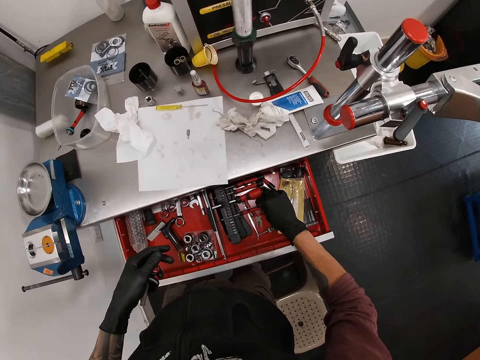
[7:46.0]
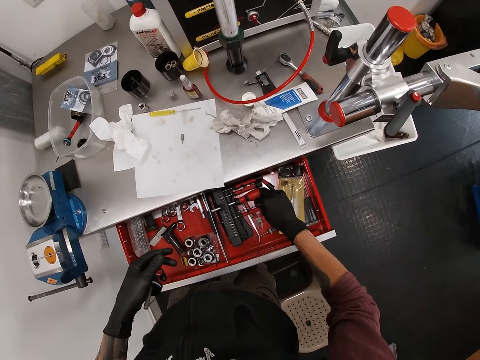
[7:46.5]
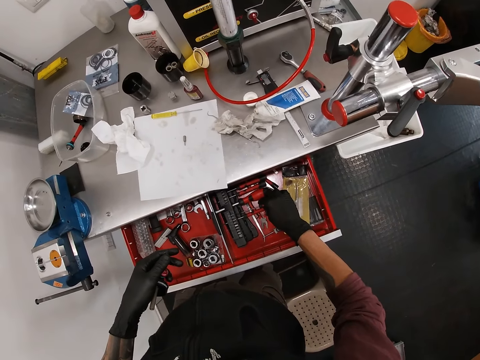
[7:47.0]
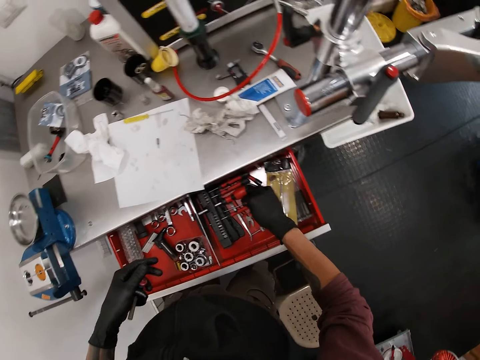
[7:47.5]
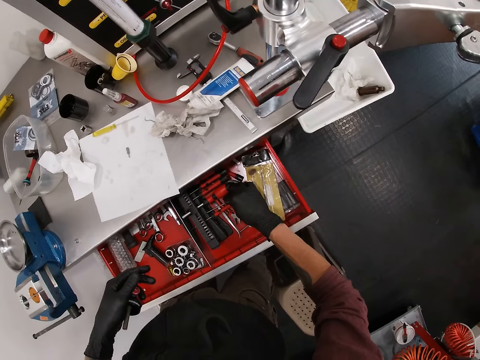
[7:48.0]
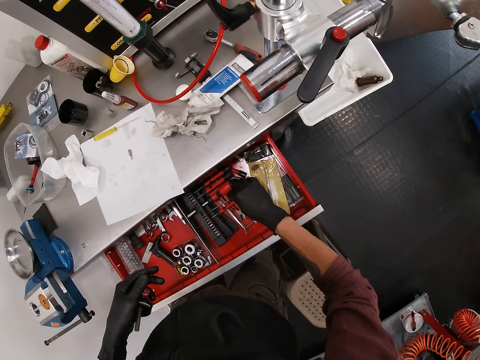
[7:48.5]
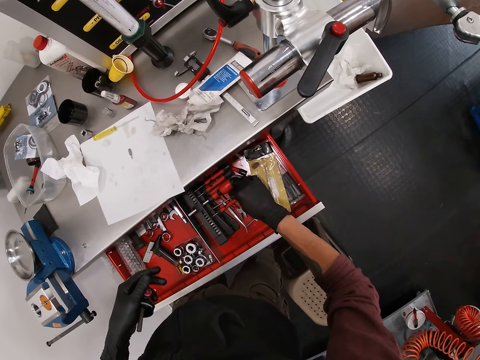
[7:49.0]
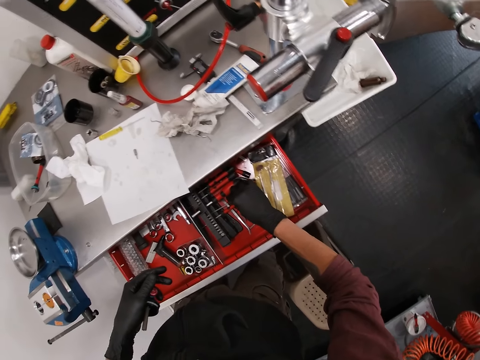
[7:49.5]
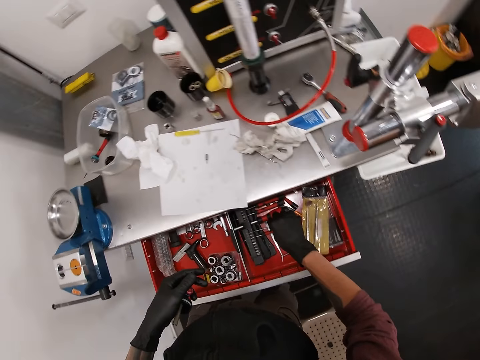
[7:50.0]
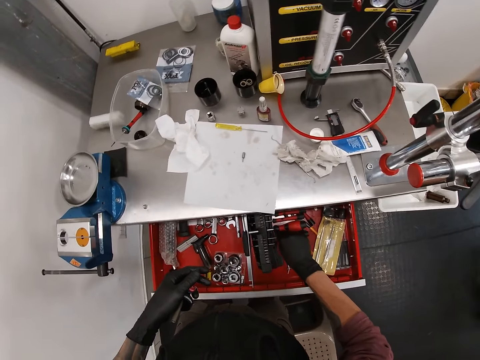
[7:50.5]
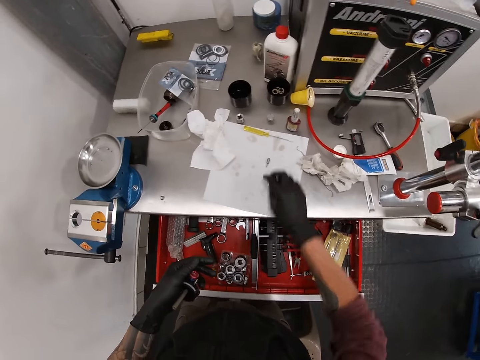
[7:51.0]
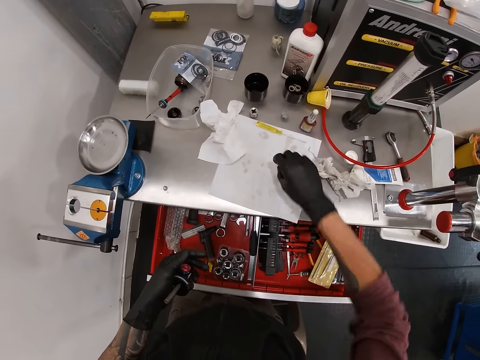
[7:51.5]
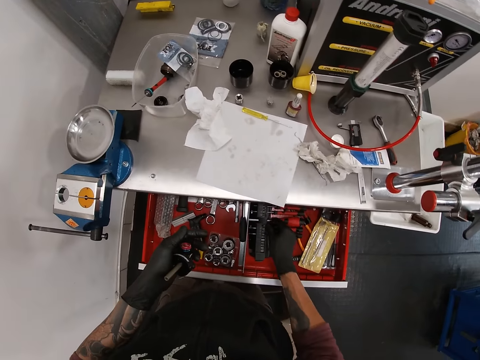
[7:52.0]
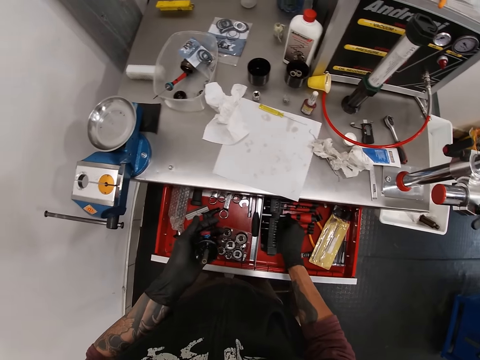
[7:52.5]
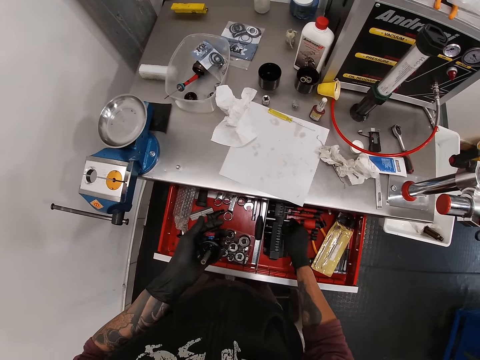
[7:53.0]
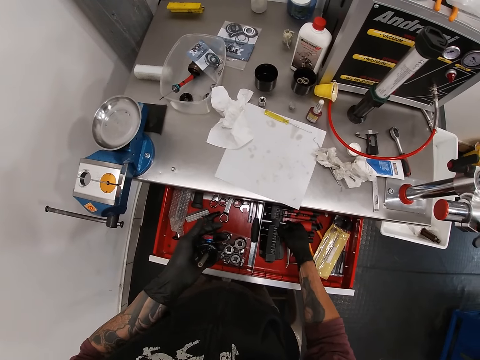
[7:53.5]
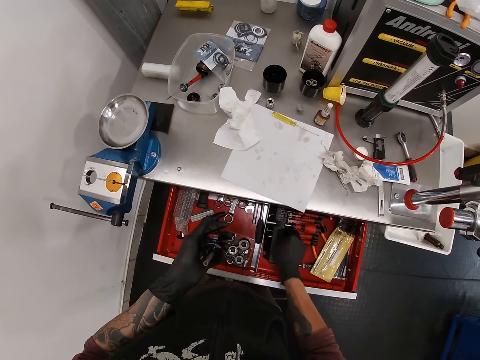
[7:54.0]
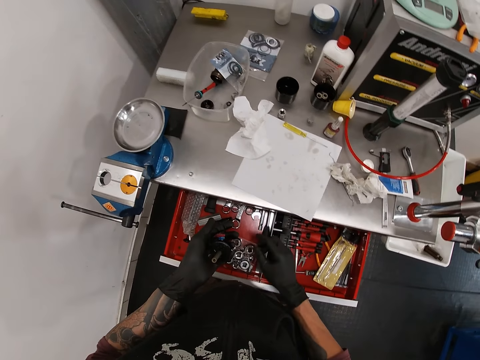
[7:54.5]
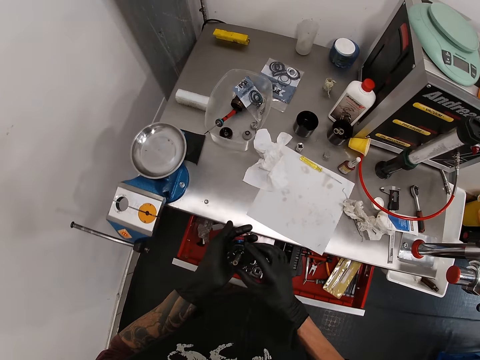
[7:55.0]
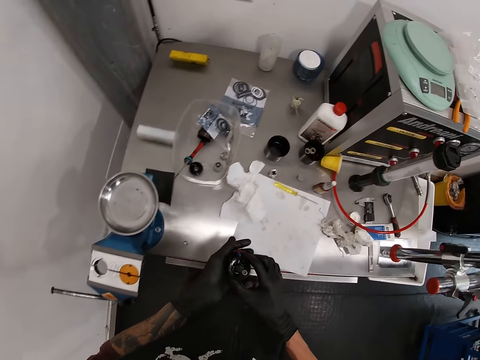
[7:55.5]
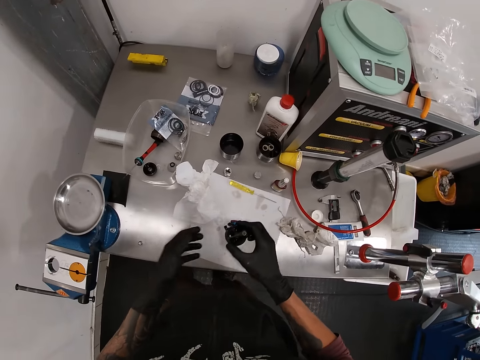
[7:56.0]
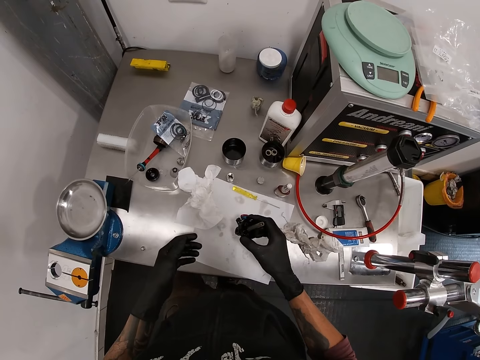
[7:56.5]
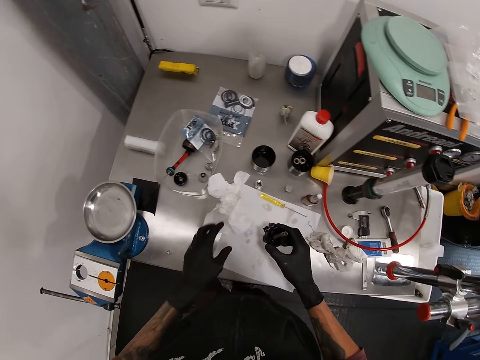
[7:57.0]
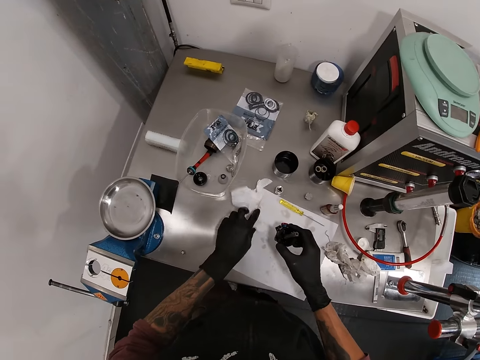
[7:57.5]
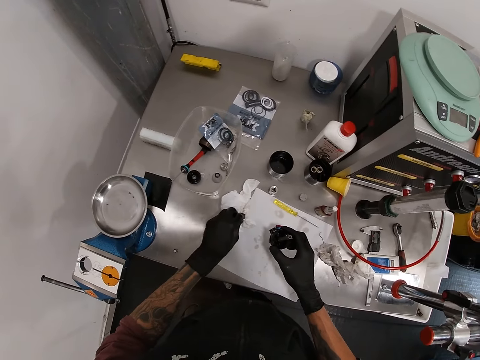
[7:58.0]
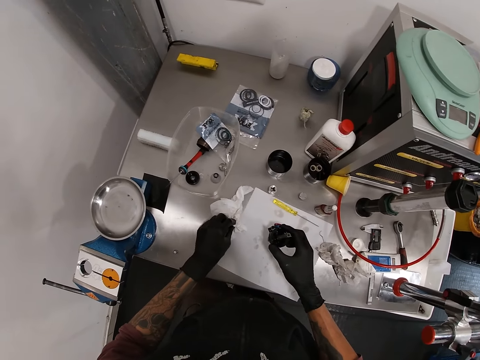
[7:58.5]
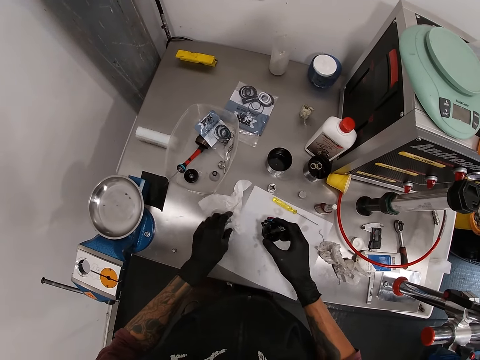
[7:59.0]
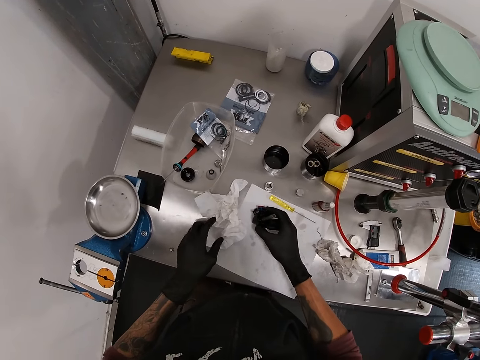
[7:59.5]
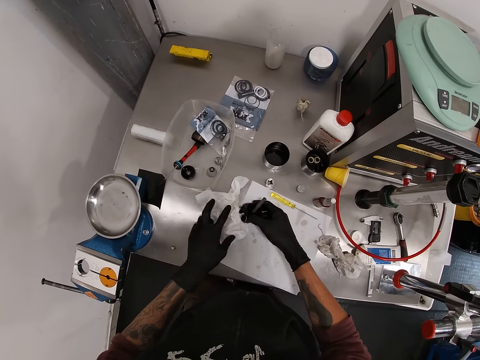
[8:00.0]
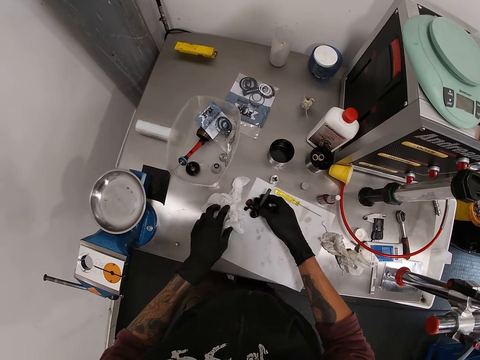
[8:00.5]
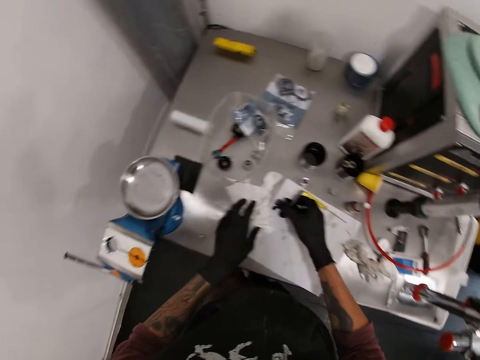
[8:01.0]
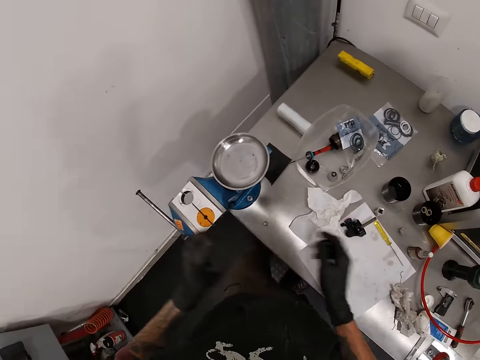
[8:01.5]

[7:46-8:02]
The camera wearer picks up a screw head from the table with his right hand. He places the screw head in the drawer with his right hand. He closes the drawer with his legs. He holds the mechanical part in his hands. He holds something with the left hand. He moves the piece of paper from the table with his left hand. He holds the wipe paper. He places the mechanical part on the table with his right hand. He touches the piece of paper with his left hand.

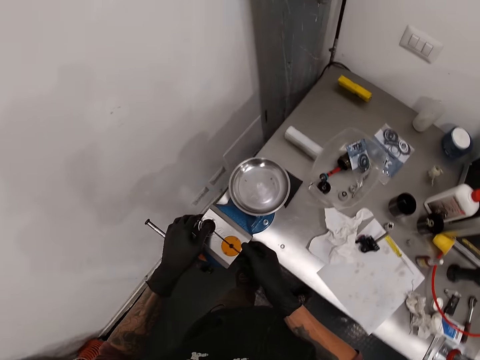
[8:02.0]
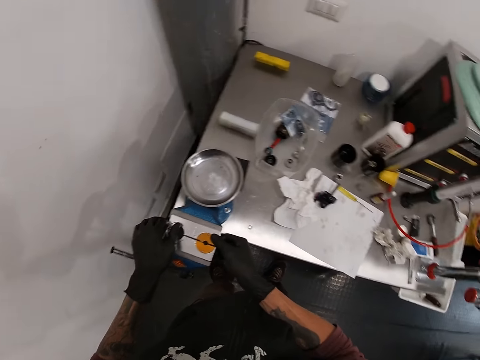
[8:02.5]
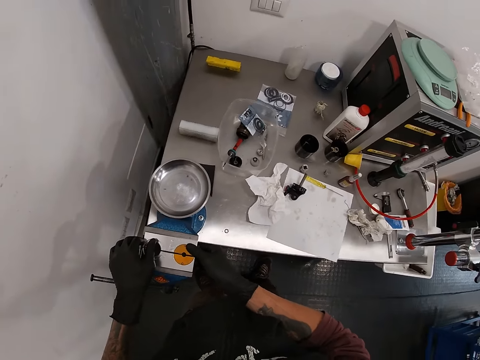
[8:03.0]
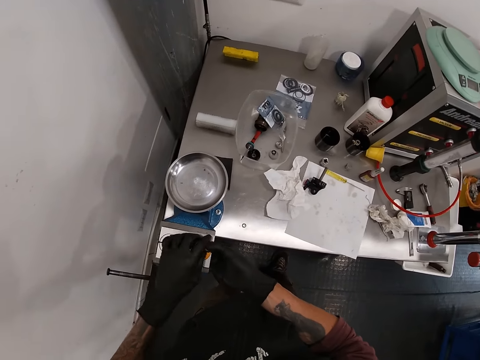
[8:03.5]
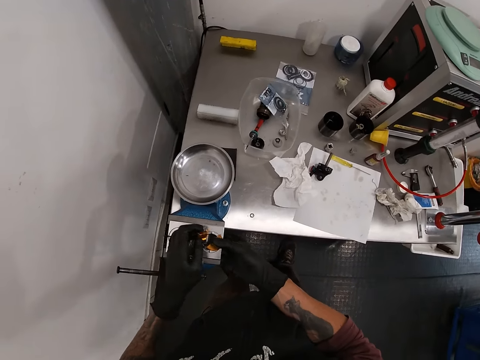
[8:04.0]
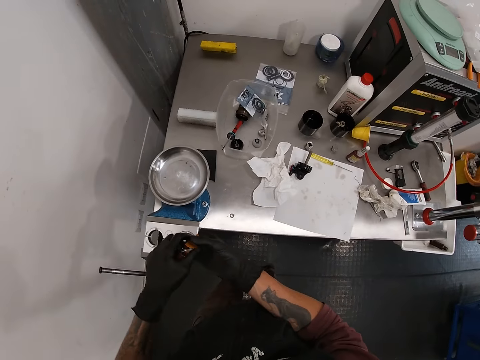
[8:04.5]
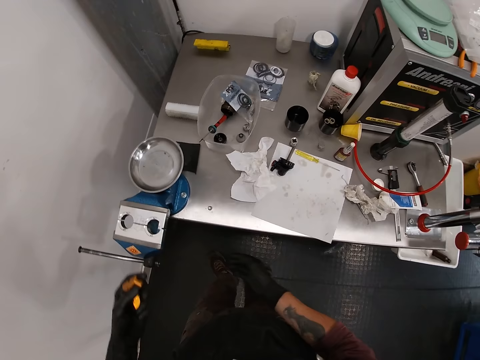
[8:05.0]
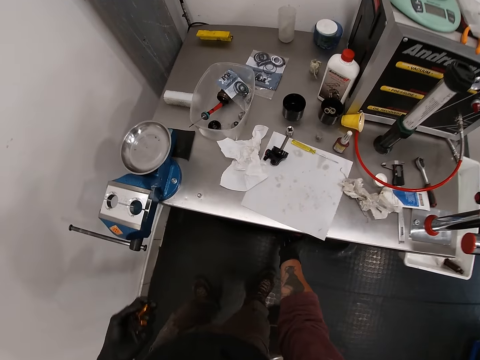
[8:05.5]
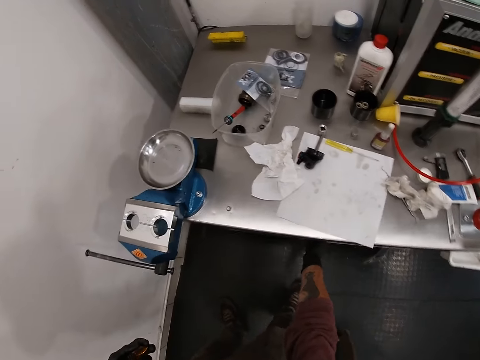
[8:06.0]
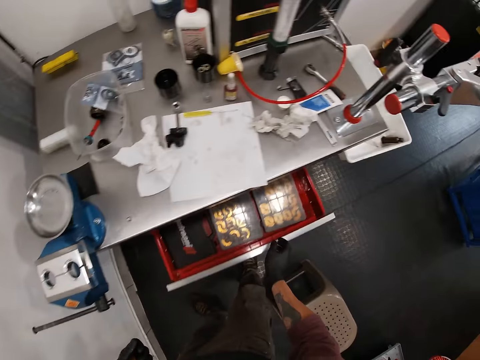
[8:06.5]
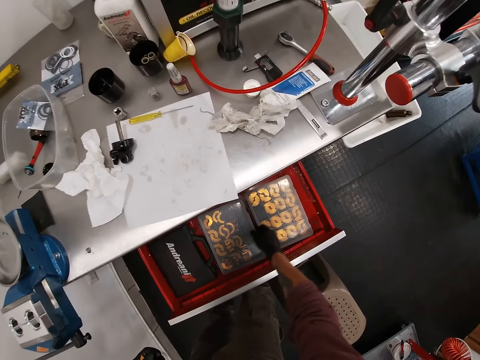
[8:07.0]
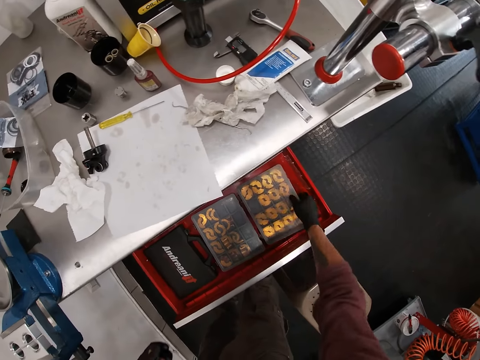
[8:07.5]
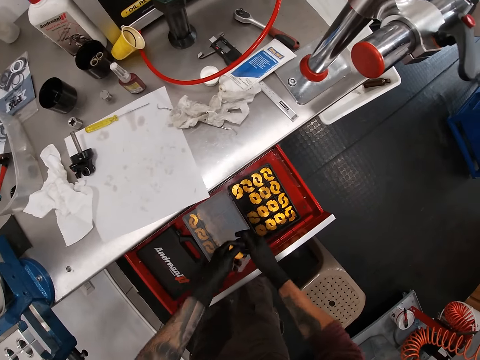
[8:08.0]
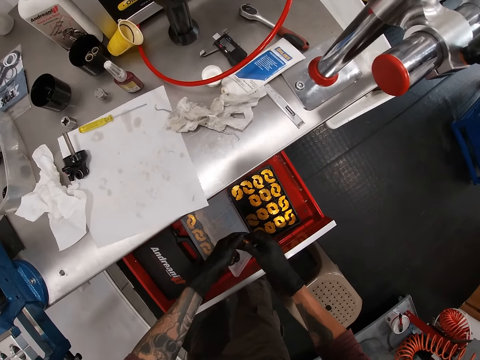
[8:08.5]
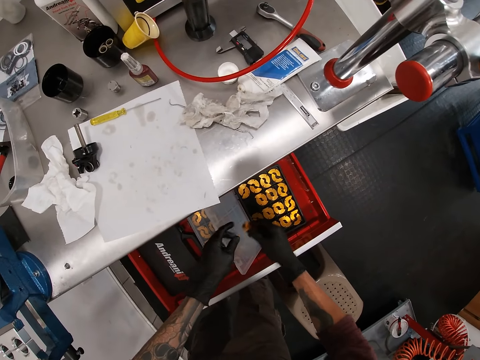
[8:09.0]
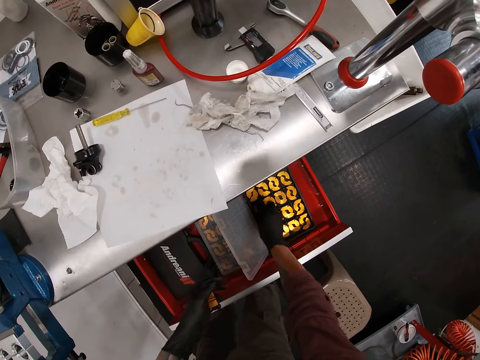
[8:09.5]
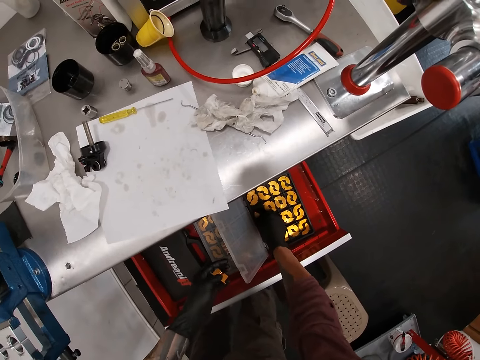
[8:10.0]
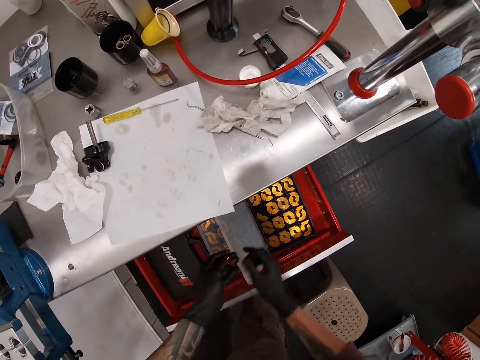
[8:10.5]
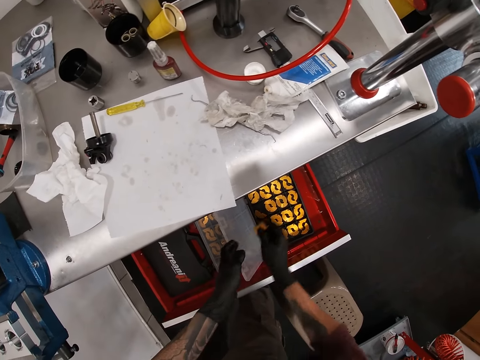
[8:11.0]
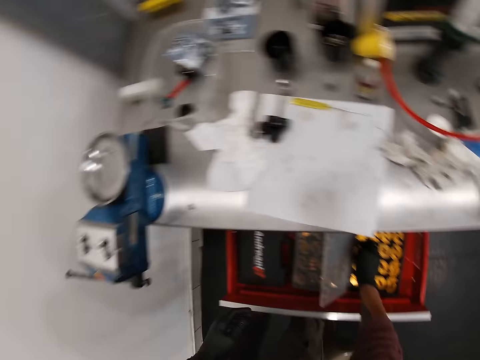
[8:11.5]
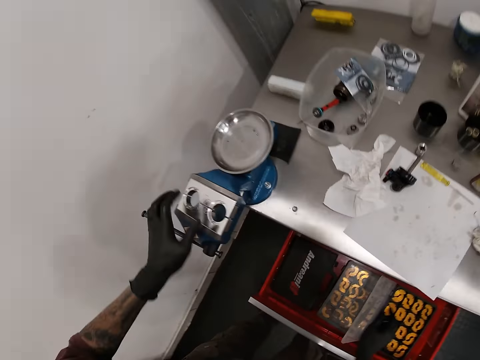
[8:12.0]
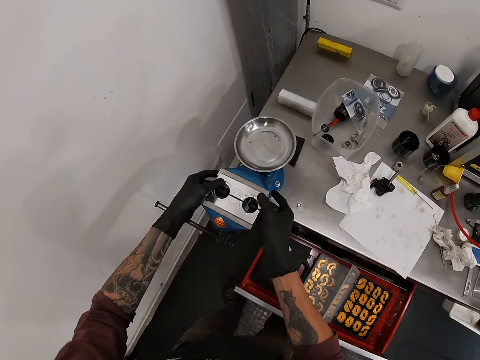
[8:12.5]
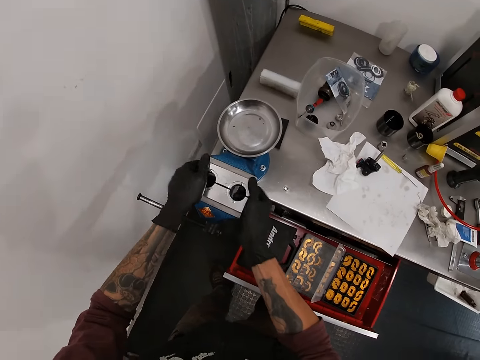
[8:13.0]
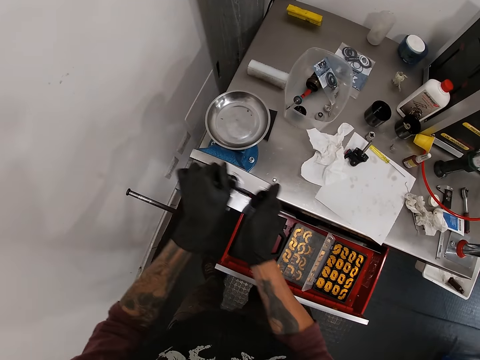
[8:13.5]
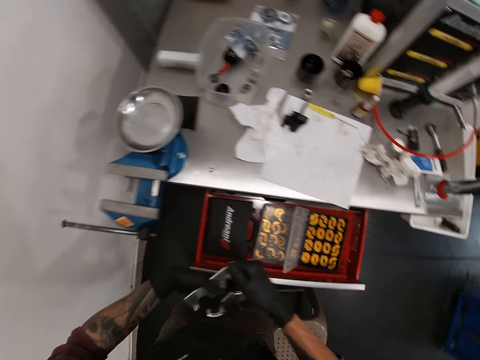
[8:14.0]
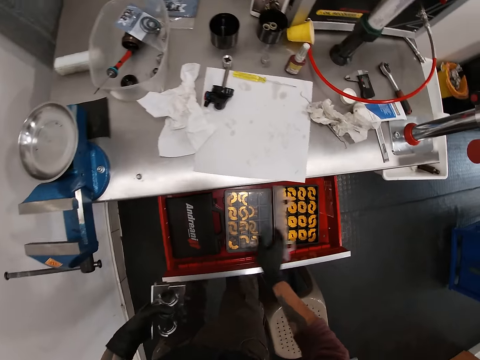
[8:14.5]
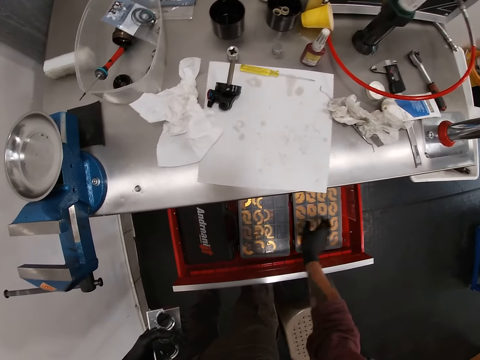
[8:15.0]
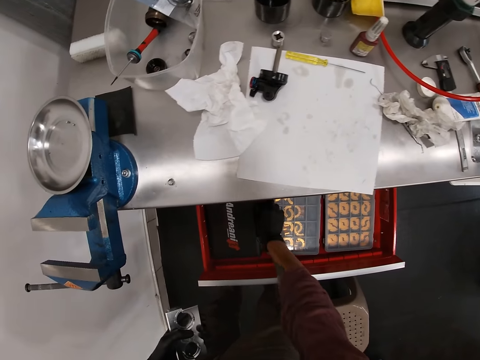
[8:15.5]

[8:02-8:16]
The camera wearer holds the weighing machine. He removes teeth from the bench vice with his left hand. He holds the pieces of the machine. He opens a drawer with his right hand. He removes the cover. He opens a box in the drawer with his right hand. He places teeth in the box with his right hand. He holds the piece of the machine. He places teeth in the box with his right hand again. He holds the piece of the machine. He holds the part of the machine. He removes a sliding jaw from the bench vice with his hands. He holds the part of the machine. He closes the box in the drawer with his right hand. He opens a box in the drawer with his right hand.
